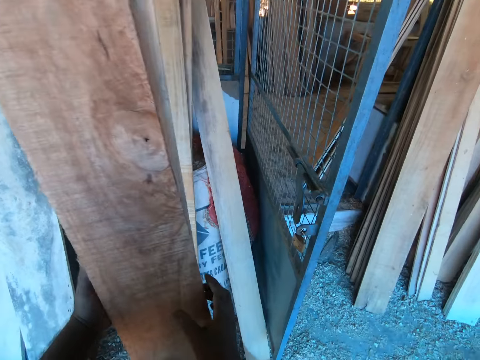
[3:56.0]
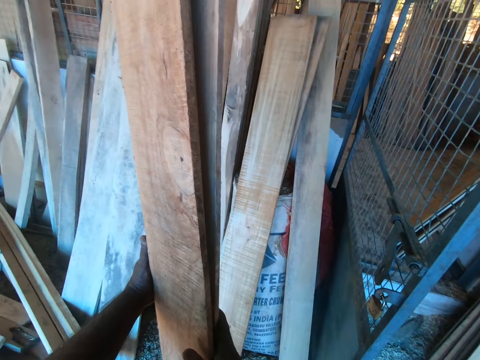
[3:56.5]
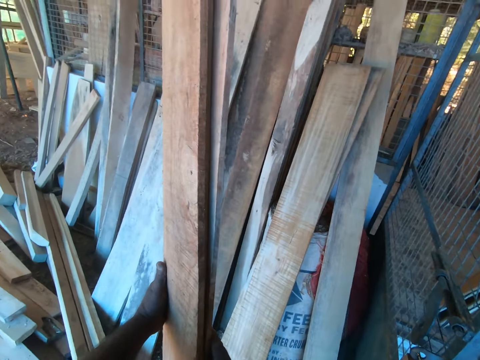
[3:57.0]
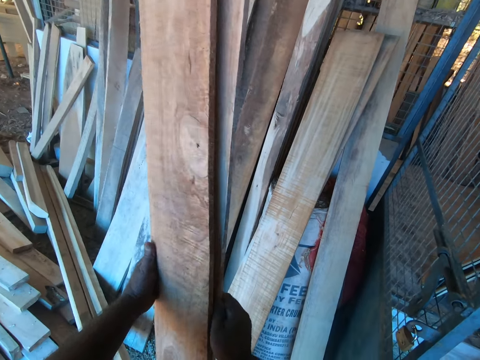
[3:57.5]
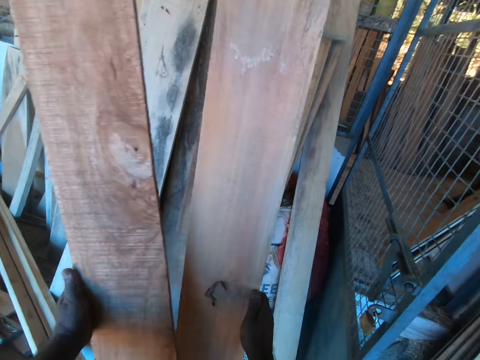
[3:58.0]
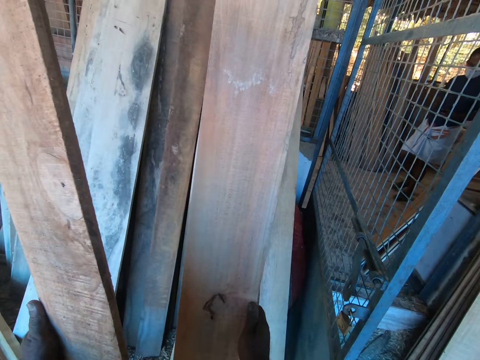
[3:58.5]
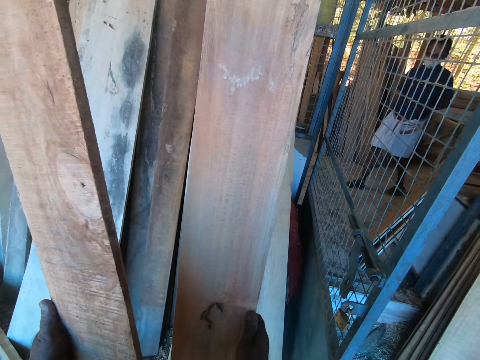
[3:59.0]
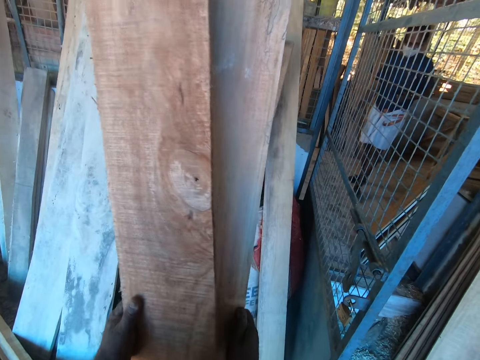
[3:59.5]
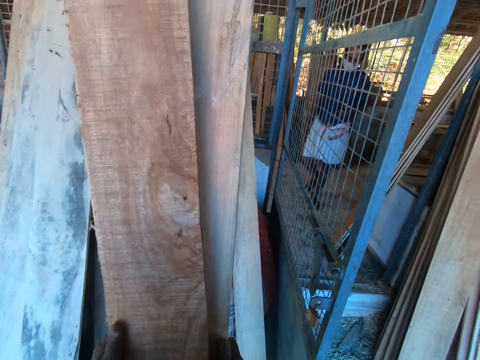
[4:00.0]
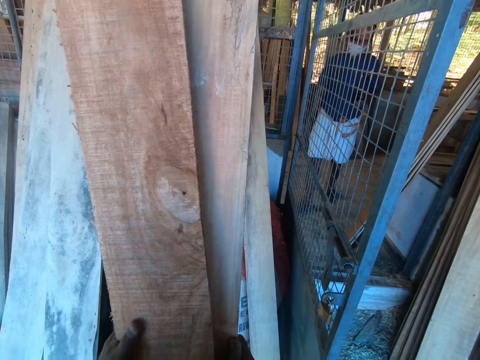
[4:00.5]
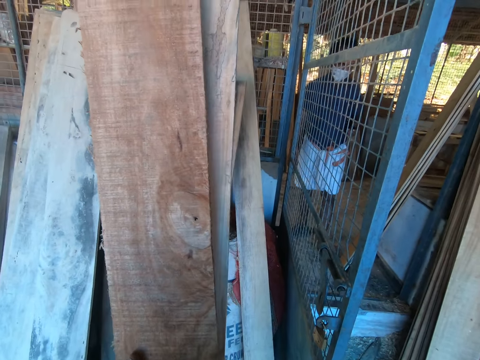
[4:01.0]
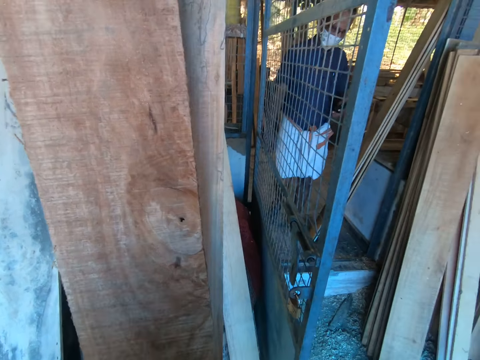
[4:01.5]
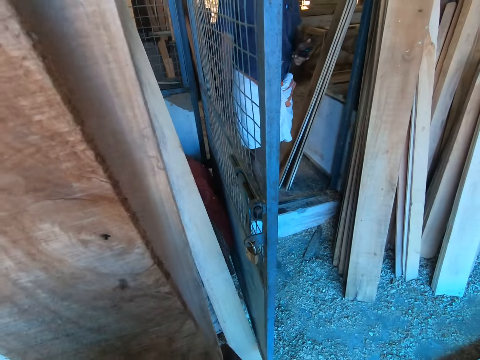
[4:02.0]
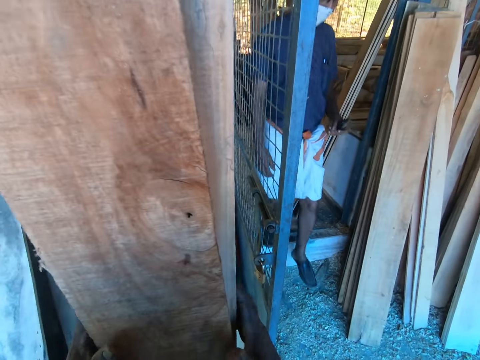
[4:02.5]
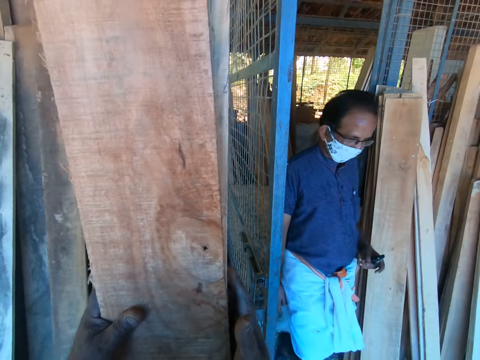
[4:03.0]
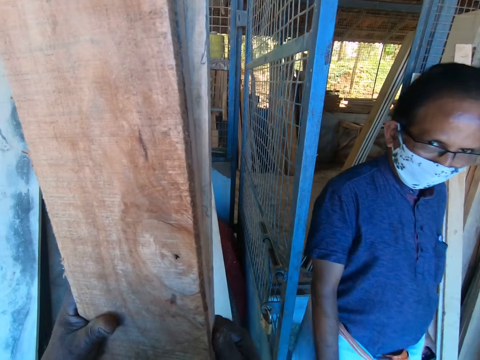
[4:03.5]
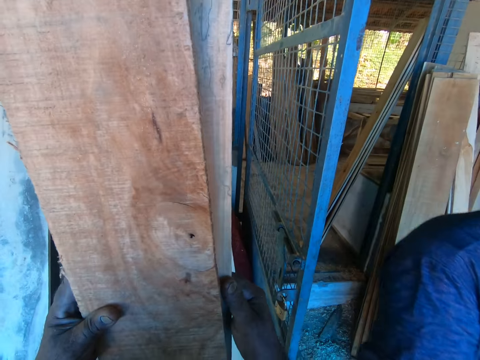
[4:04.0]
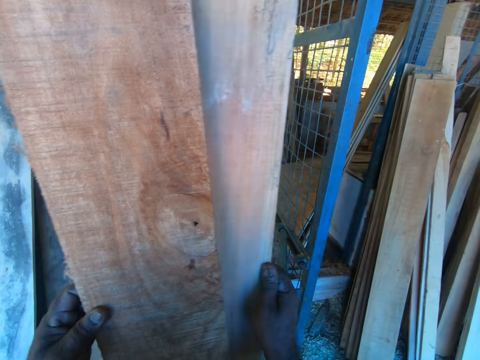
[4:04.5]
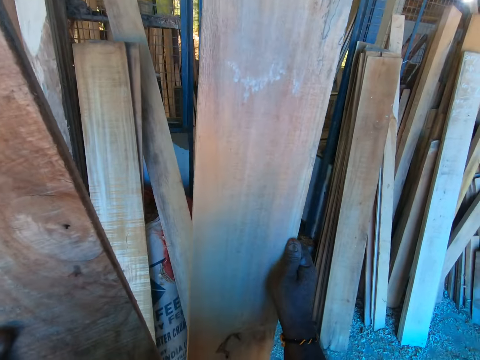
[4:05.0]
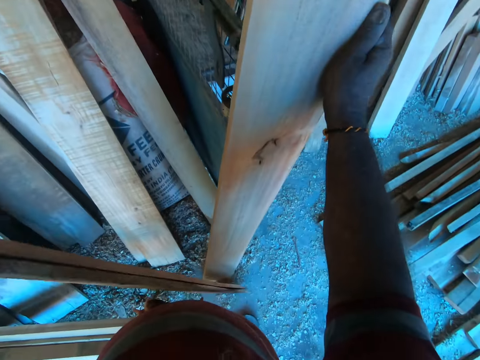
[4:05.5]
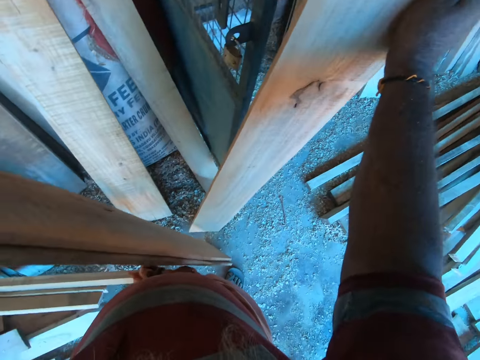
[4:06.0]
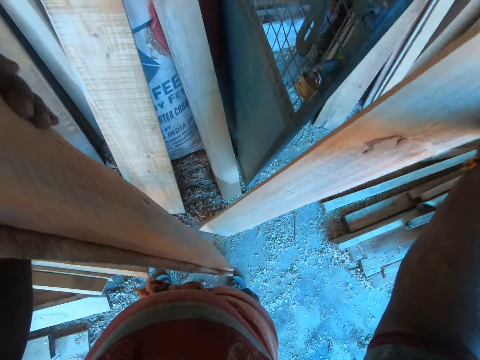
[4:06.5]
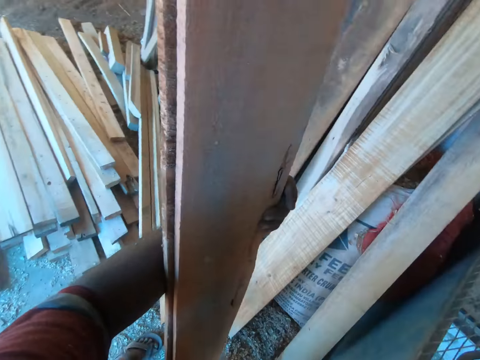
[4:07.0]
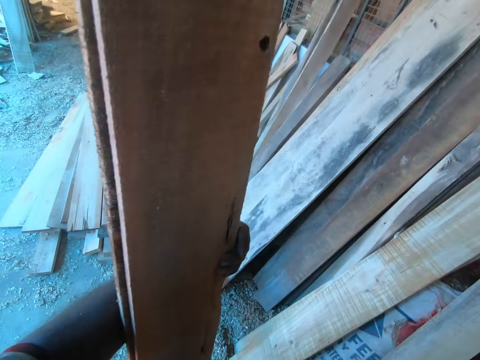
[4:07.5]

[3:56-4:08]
The camera wearer looks at the piece of wood. They hold one piece of wood with the right hand. They join the pieces of wood in the hands. They converse with a man. They hold one piece of wood with the right hand.

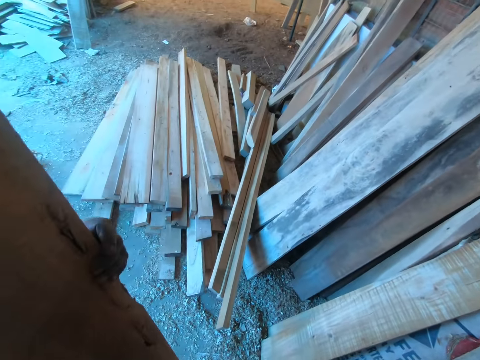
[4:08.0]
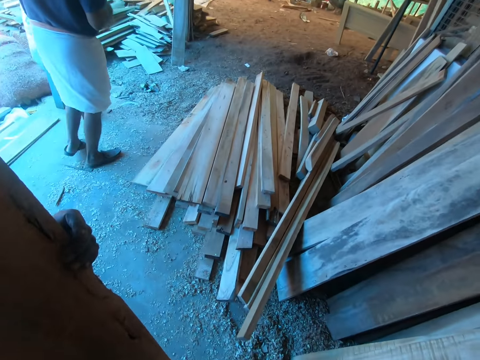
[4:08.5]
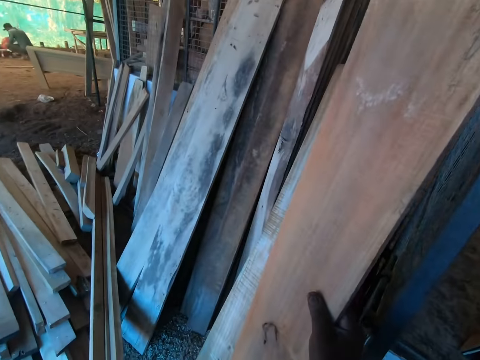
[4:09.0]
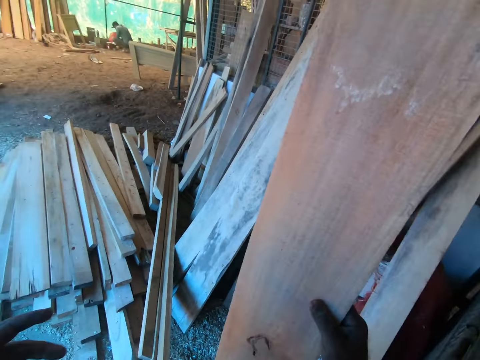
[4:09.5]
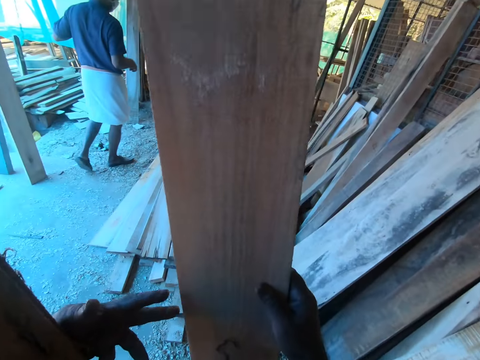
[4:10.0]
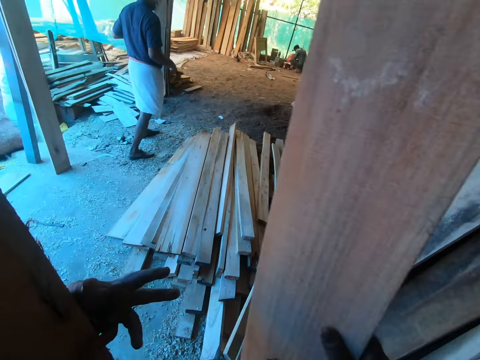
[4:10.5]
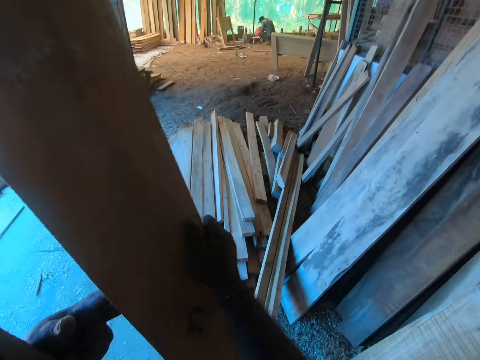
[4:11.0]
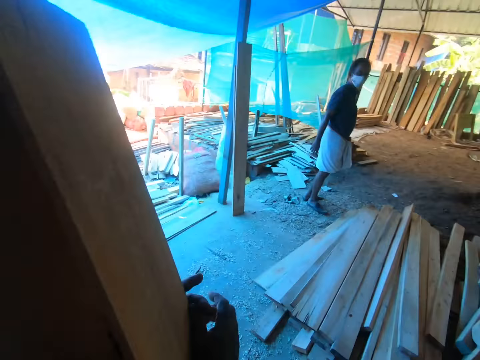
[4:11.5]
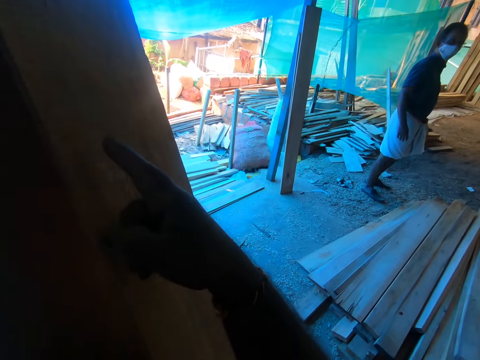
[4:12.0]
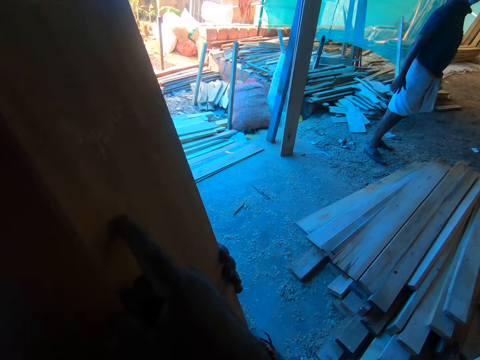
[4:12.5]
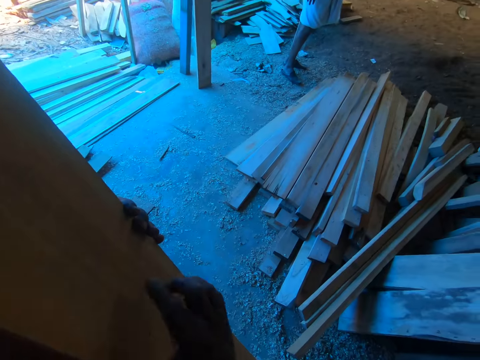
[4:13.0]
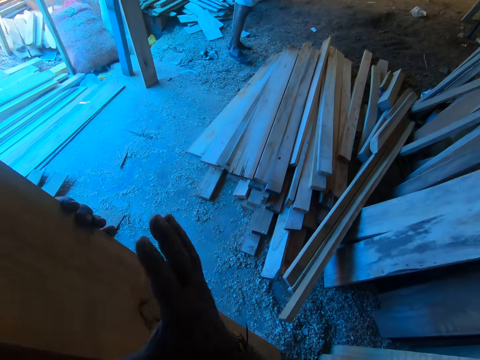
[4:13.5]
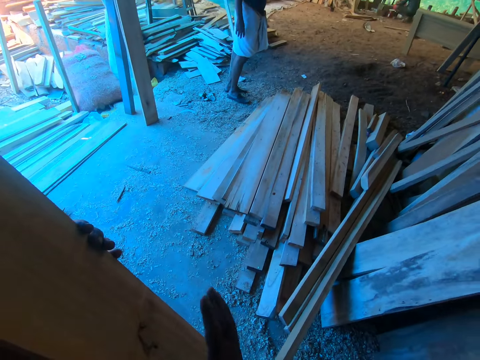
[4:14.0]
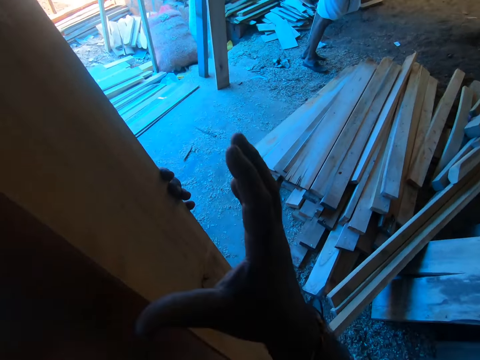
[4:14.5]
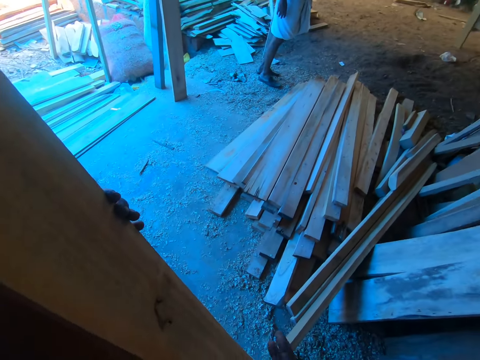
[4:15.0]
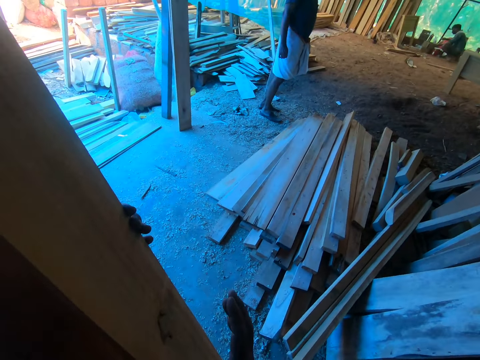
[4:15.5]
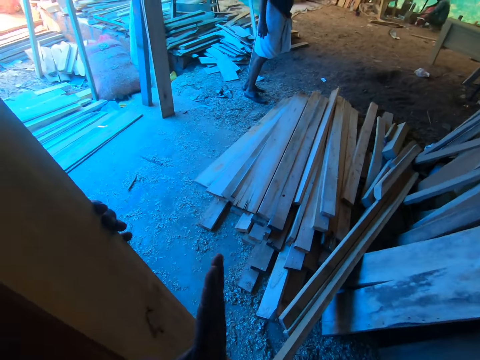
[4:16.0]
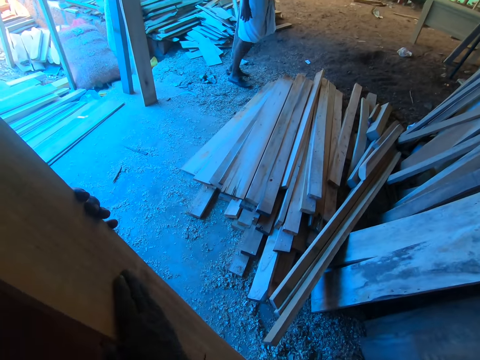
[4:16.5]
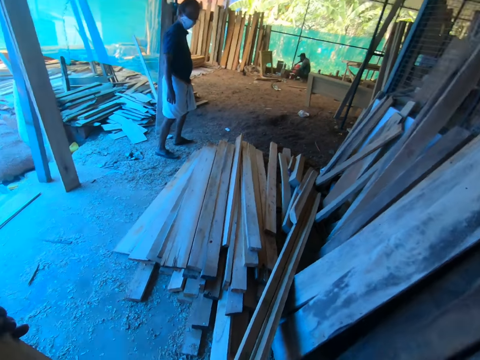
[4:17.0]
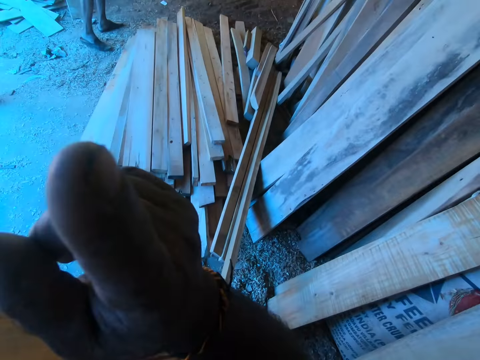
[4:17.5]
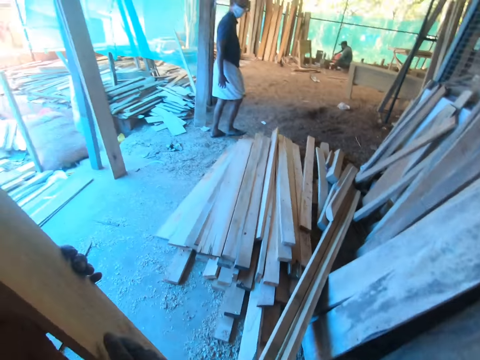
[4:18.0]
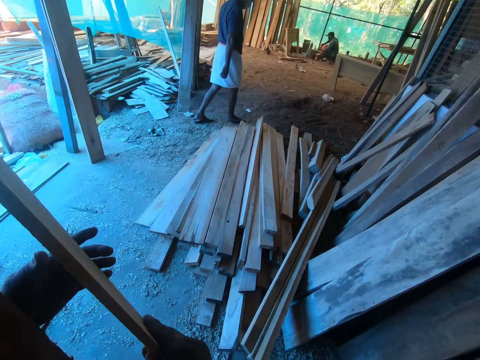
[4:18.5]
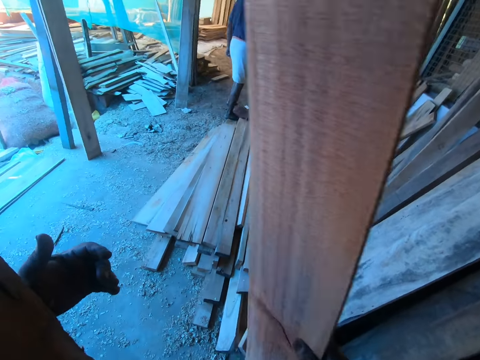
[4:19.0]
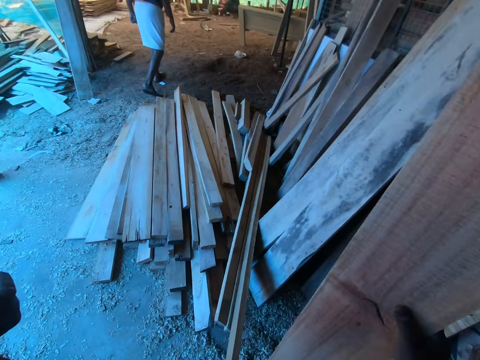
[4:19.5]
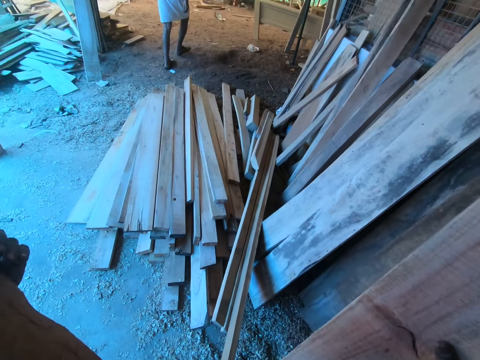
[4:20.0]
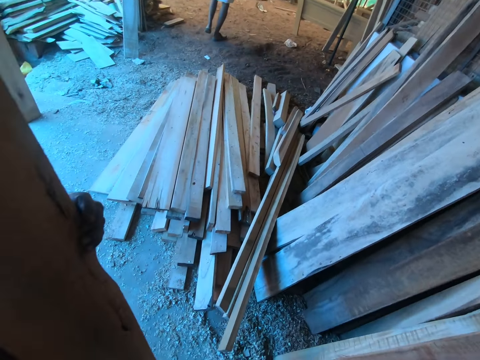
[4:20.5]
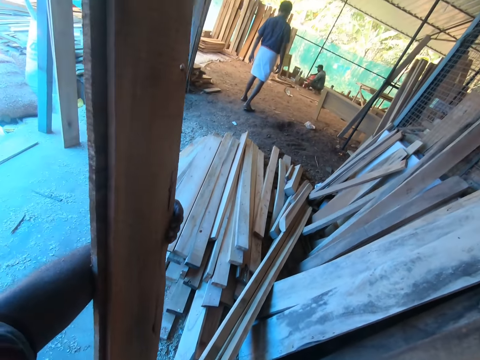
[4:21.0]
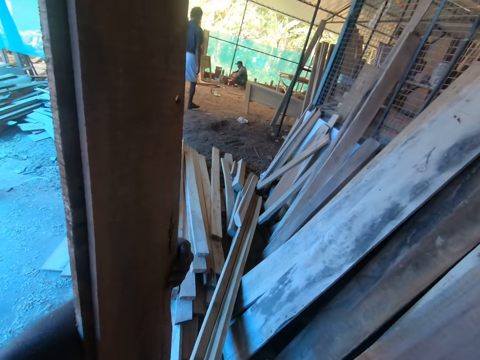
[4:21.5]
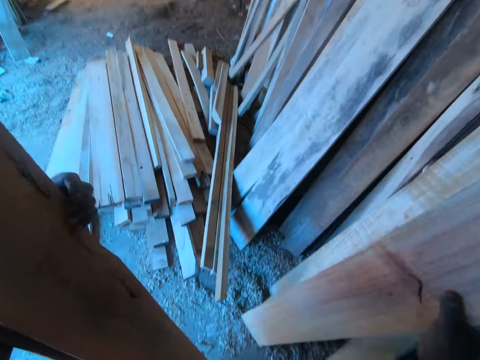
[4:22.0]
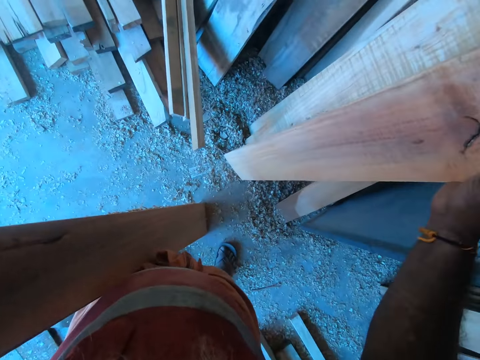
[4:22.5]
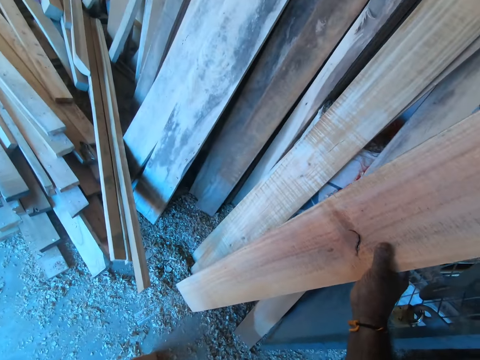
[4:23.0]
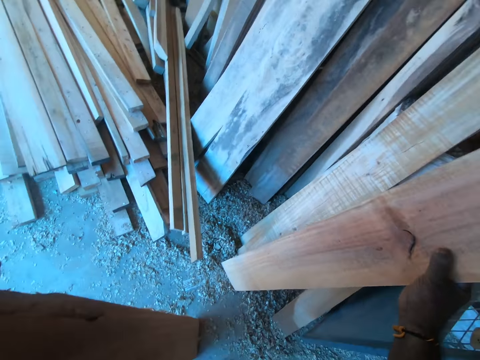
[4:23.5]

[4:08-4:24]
A man welds metal with a welding machine in his hands. The camera wearer transfers the piece of wood to the left hand. They gesture. They hold one piece of wood with the right hand.
